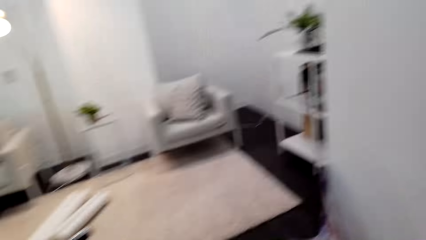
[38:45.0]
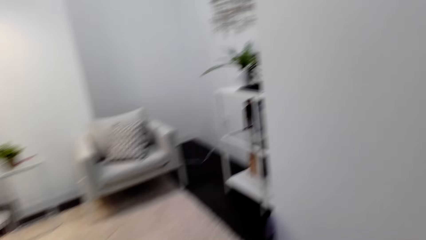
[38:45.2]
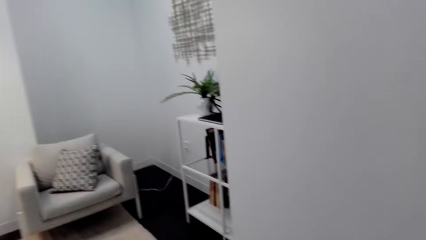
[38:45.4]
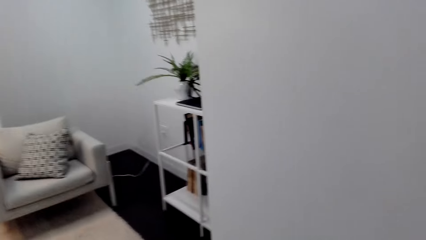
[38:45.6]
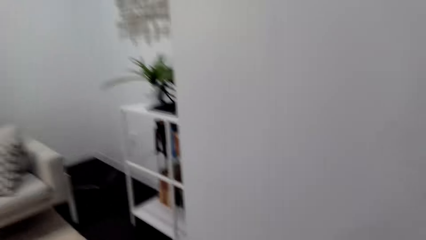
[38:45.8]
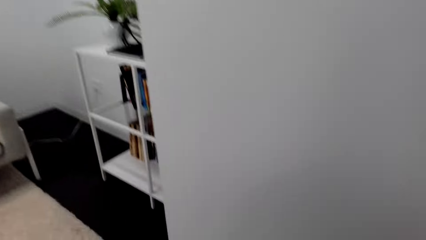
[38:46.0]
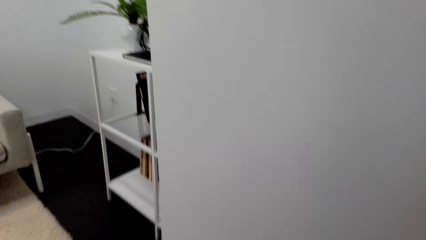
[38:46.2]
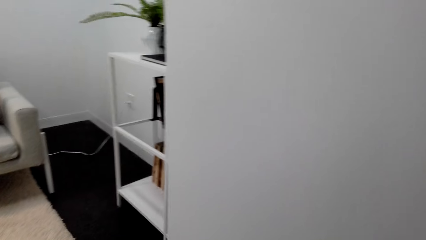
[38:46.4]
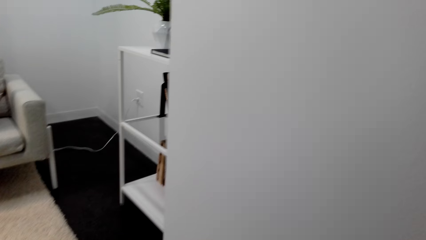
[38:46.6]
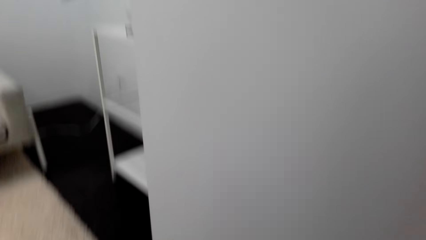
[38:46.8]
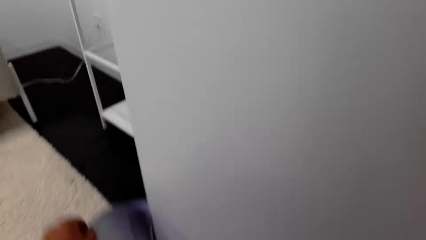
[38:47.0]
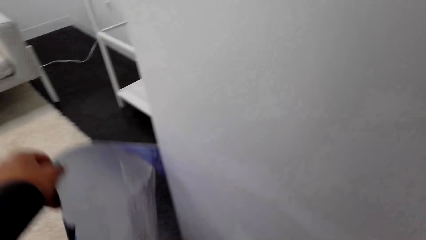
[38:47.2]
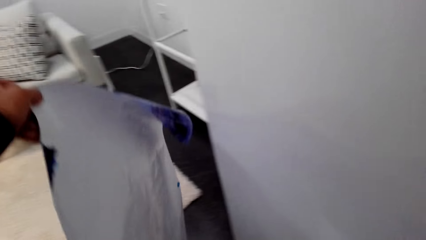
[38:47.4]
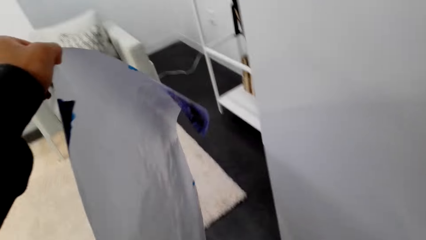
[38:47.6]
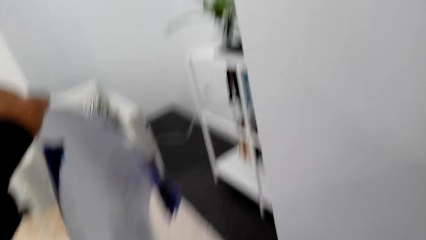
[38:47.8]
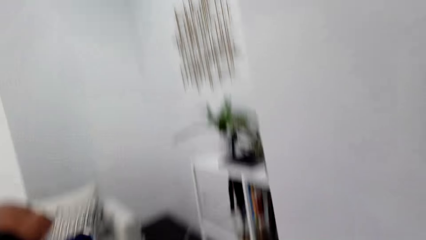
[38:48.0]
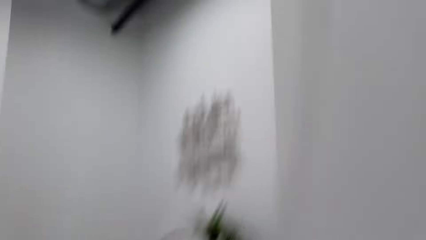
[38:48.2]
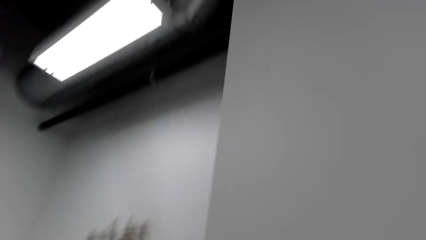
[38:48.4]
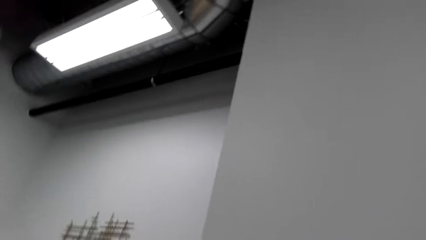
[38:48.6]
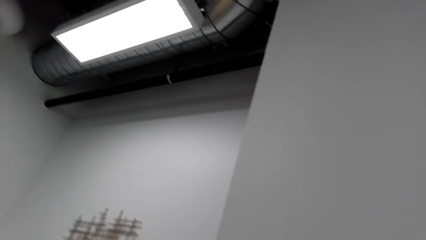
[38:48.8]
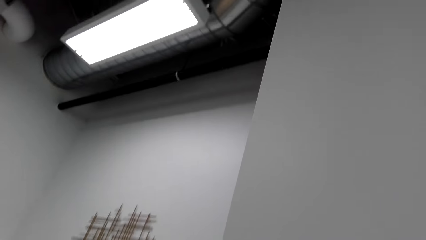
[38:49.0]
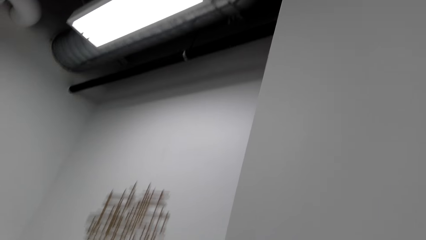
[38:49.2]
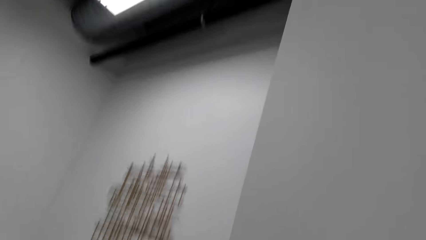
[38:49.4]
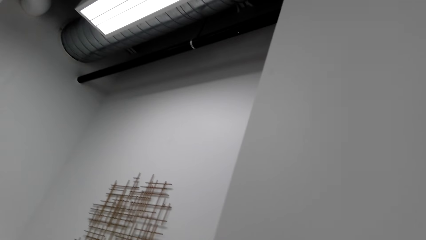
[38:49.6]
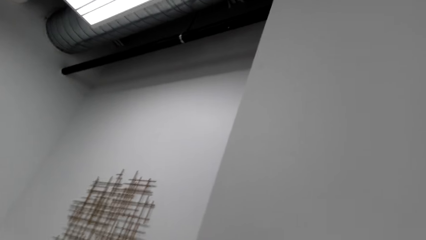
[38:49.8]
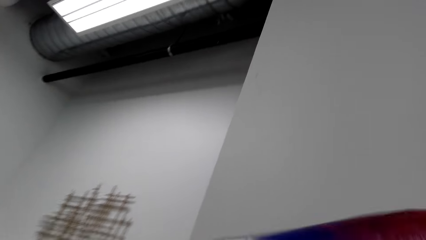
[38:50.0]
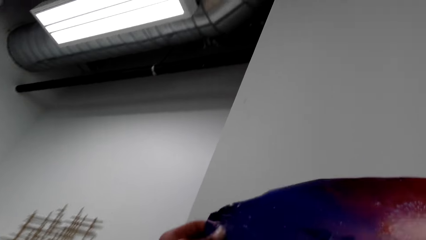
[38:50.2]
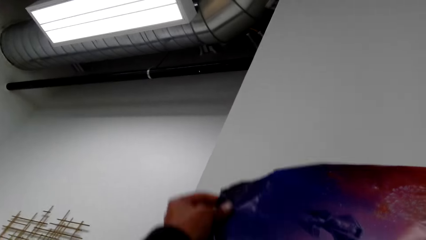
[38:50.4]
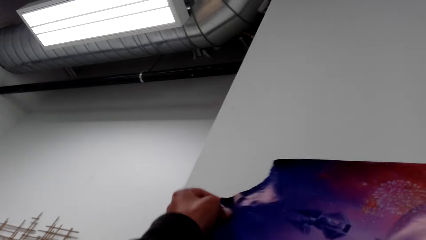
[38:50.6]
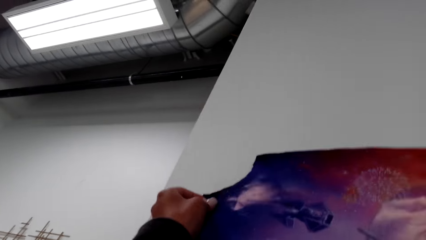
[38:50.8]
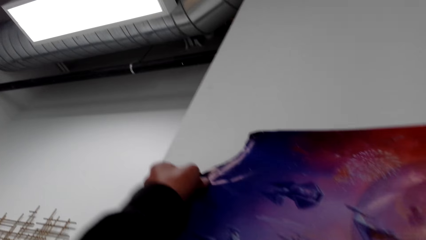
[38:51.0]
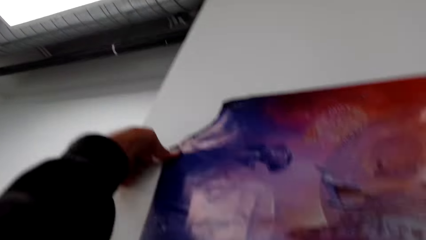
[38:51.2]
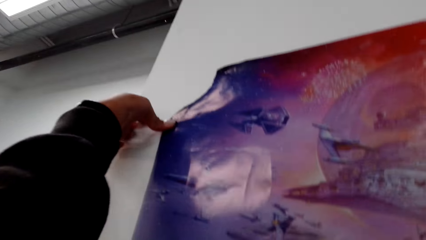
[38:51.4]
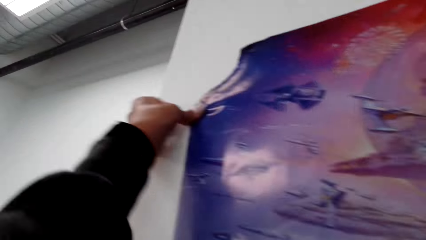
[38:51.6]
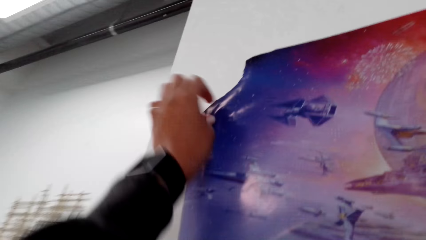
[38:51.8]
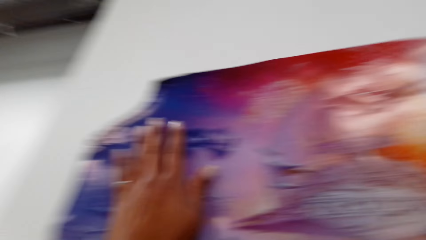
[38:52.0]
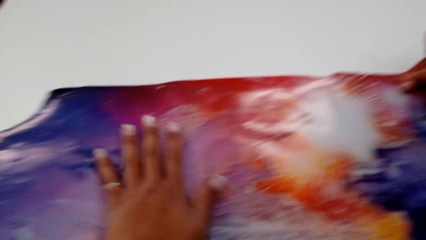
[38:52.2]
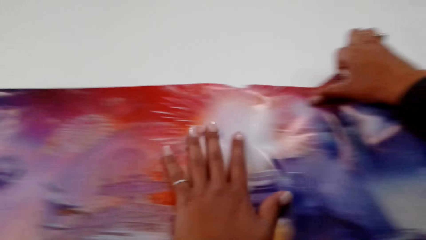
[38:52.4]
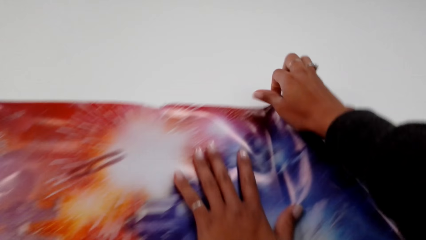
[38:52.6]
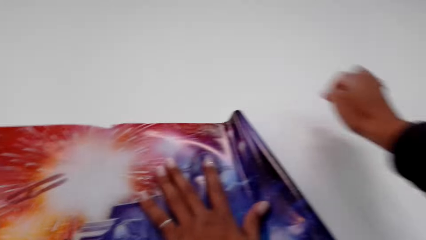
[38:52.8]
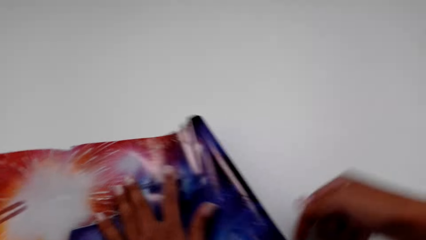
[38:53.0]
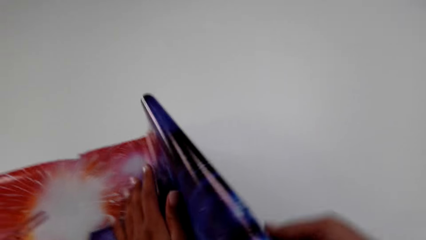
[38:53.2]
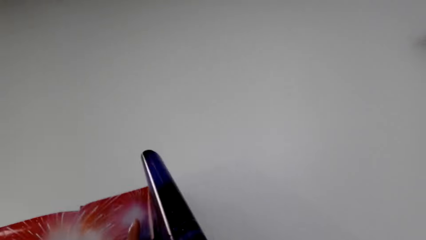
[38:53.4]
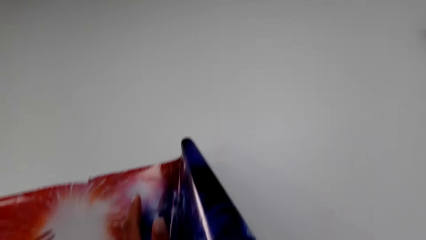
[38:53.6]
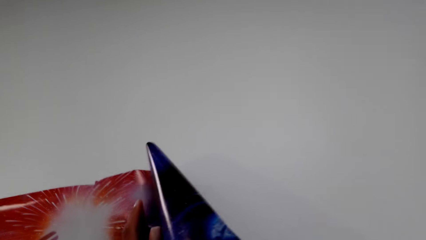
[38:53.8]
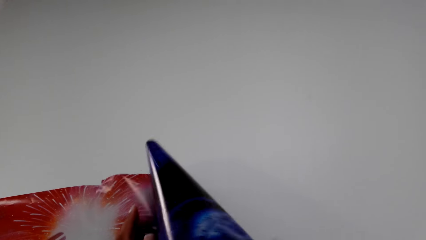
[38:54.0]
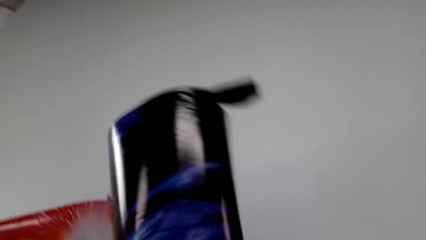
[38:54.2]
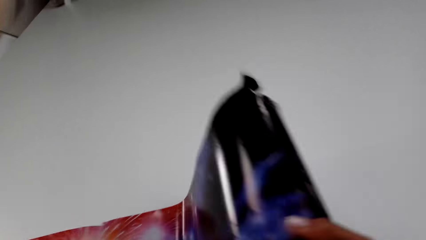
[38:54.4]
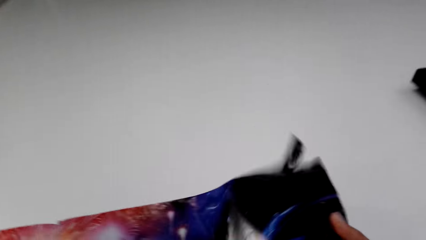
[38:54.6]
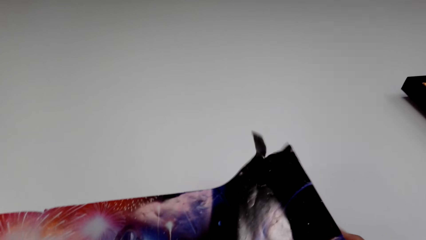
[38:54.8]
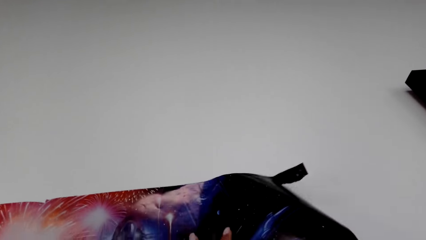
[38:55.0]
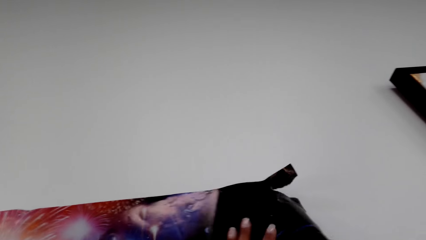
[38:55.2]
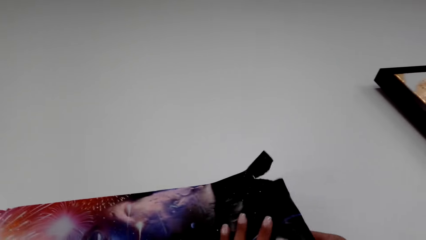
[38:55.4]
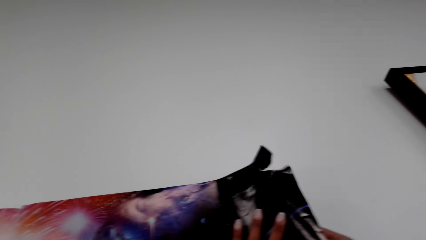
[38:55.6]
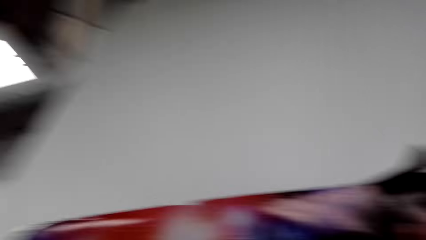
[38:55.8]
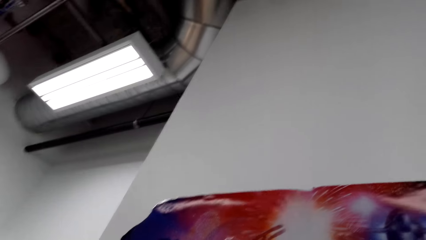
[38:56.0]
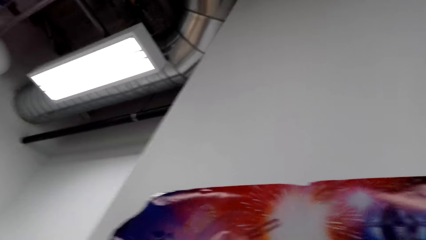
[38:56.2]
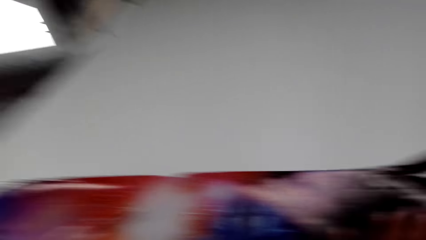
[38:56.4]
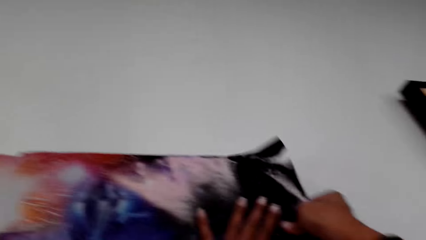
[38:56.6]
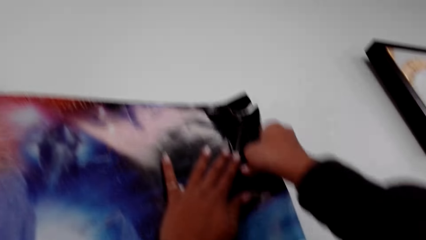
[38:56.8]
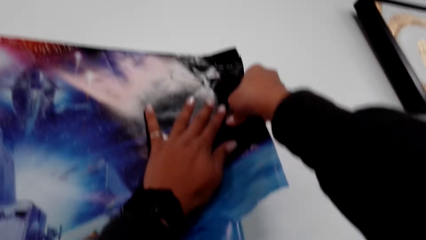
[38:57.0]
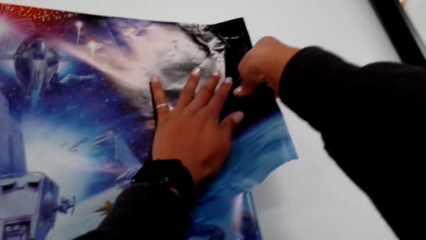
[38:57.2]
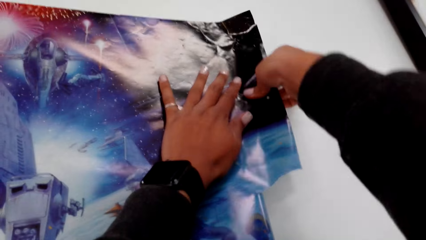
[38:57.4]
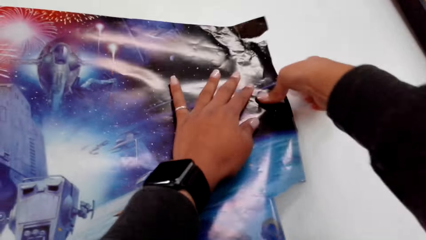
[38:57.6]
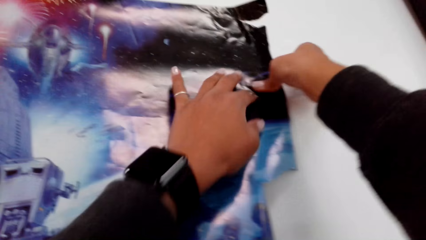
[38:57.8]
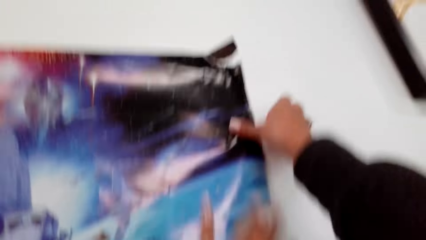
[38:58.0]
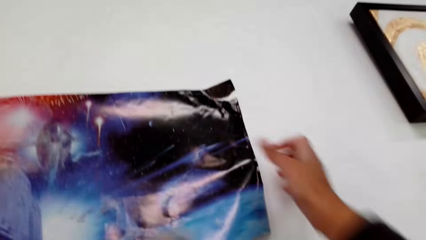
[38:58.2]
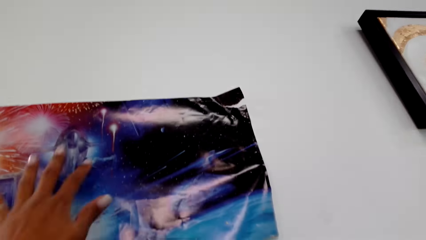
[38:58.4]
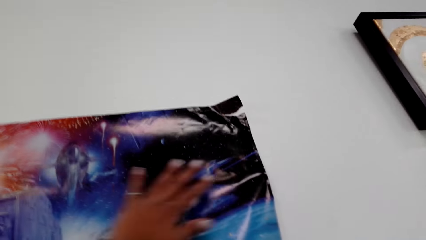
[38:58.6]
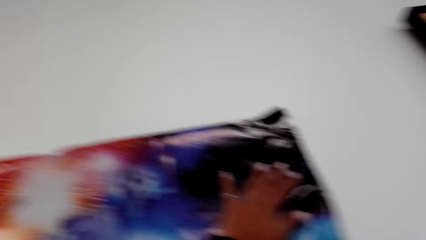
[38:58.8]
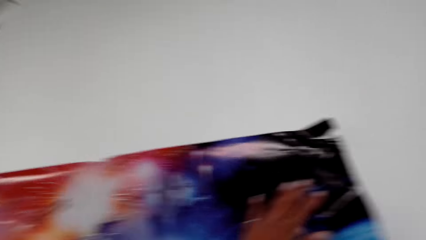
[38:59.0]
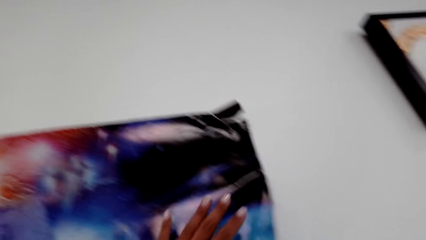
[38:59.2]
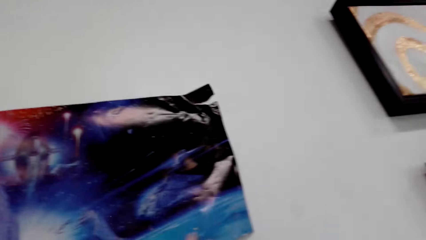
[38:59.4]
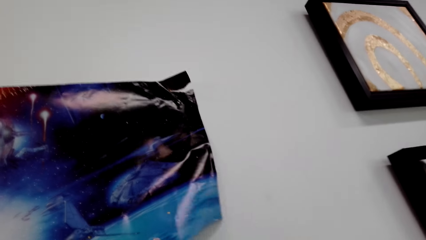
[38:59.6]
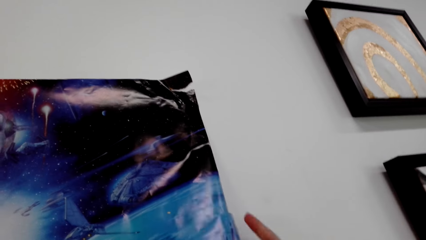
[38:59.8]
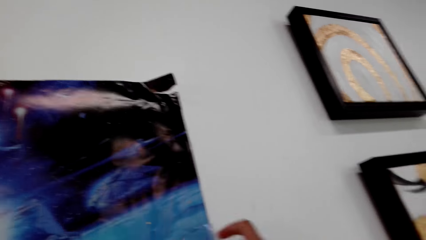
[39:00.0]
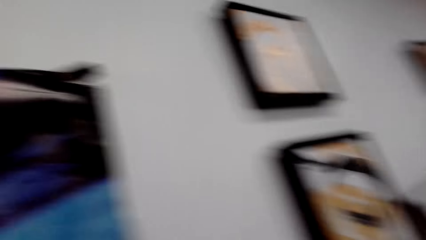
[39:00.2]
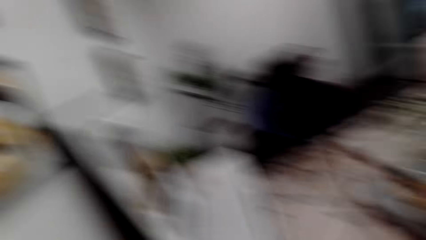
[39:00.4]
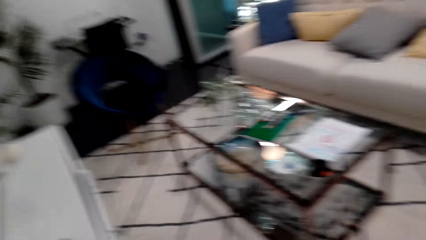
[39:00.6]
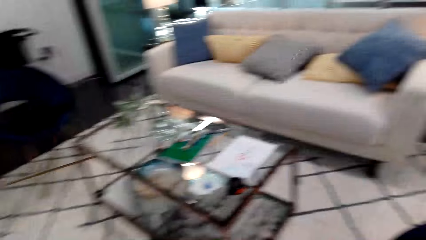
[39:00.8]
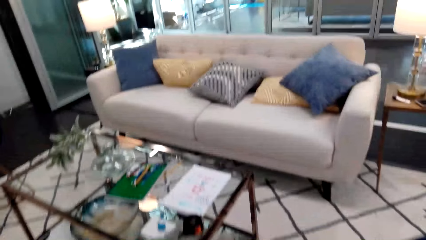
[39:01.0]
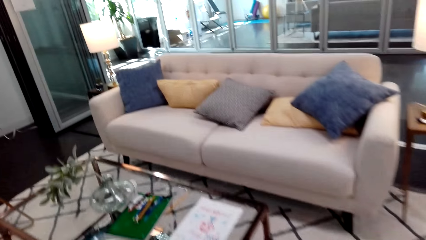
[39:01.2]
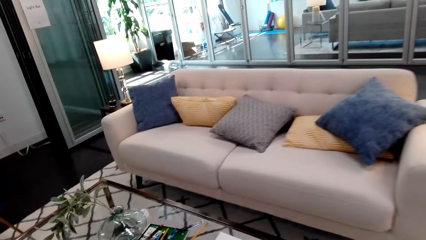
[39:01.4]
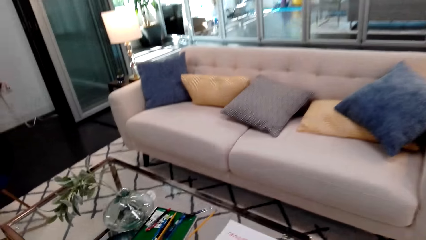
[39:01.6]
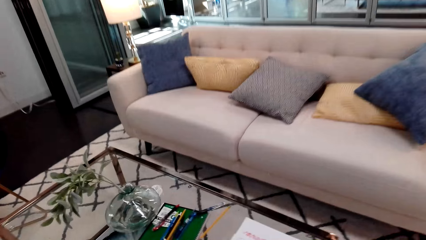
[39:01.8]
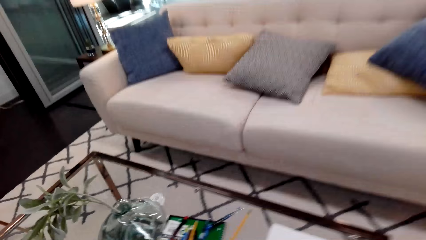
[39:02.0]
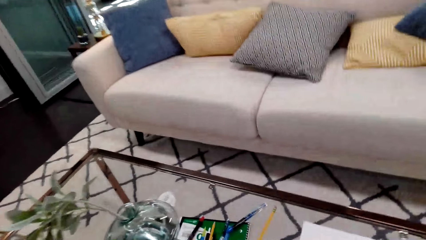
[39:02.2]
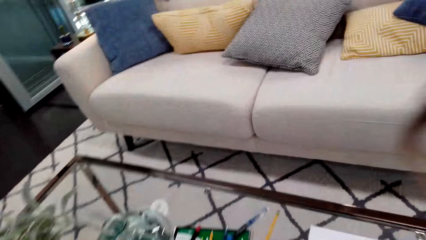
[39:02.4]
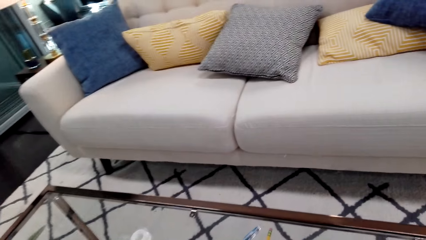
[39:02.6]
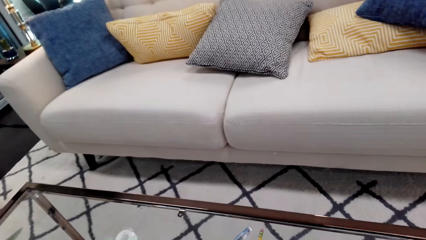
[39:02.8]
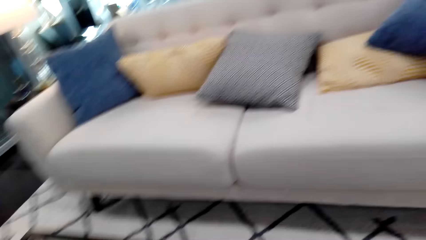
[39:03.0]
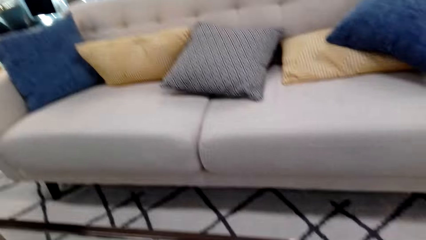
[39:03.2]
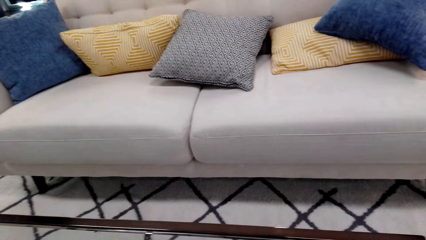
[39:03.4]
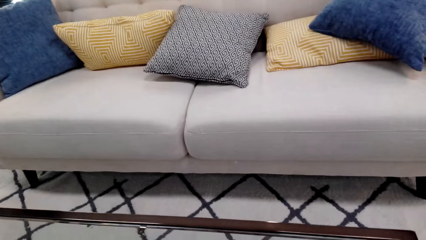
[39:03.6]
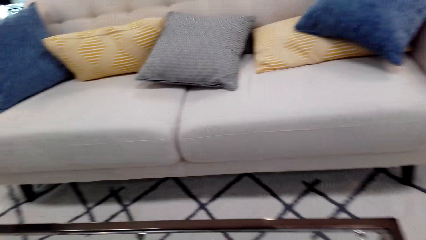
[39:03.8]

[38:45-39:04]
The camera wearer lifts the wall sticker up. They pick up the art. They make a step. They put the wall sticker on the wall. They tape the art on the wall. They dialogue with the person. They align the wall sticker on the wall. They spread the wall sticker on the wall. They stick the wall sticker on the wall. They look around the house. They move around the house.
